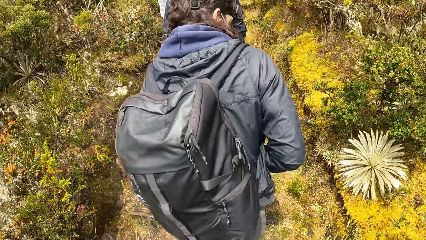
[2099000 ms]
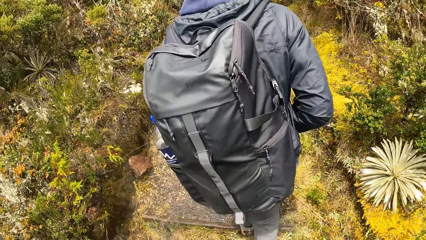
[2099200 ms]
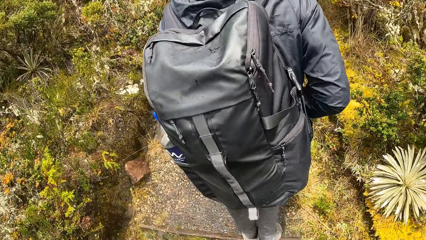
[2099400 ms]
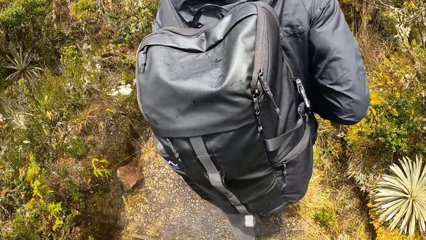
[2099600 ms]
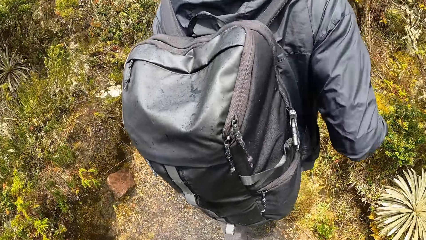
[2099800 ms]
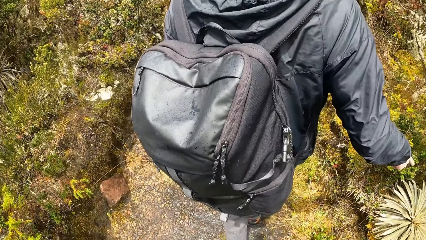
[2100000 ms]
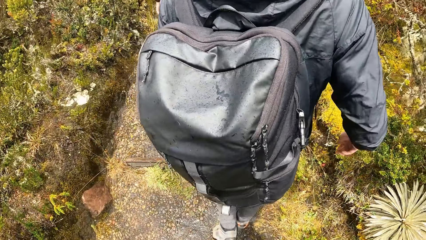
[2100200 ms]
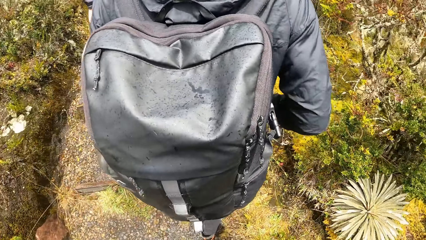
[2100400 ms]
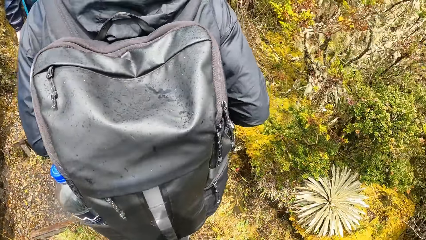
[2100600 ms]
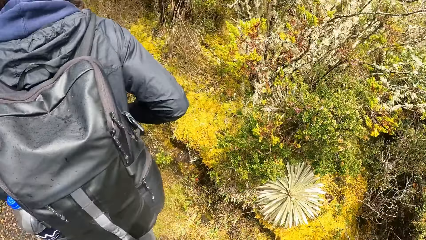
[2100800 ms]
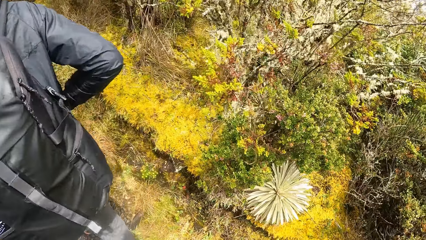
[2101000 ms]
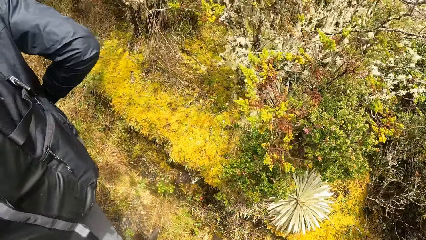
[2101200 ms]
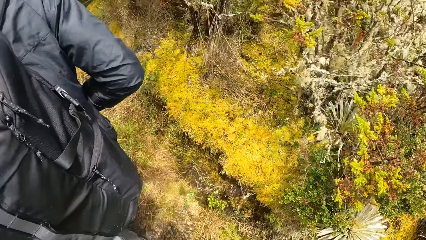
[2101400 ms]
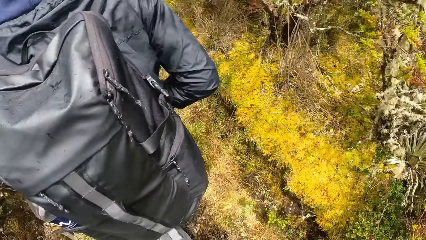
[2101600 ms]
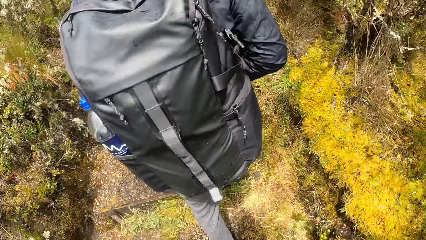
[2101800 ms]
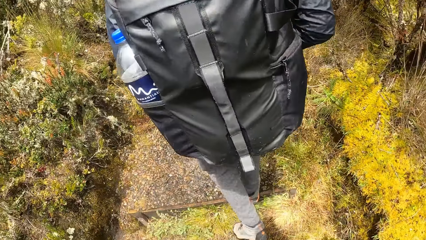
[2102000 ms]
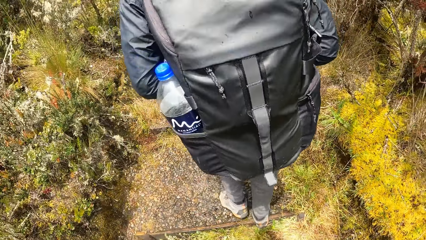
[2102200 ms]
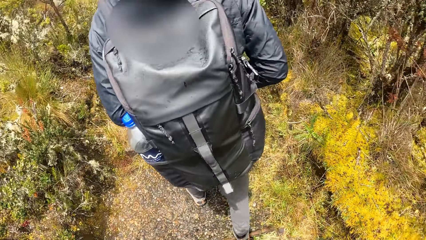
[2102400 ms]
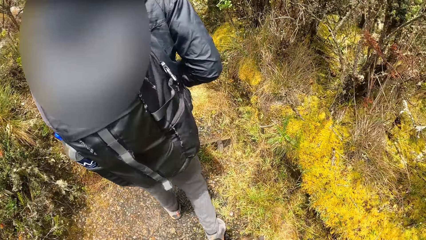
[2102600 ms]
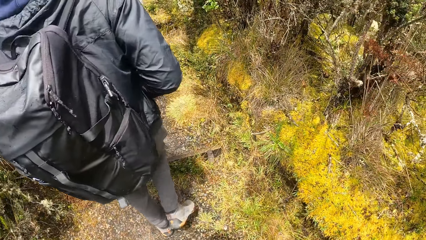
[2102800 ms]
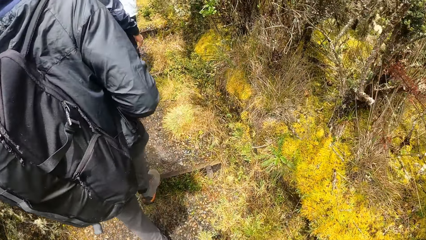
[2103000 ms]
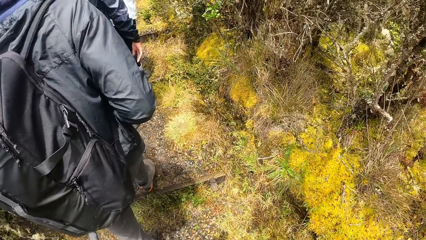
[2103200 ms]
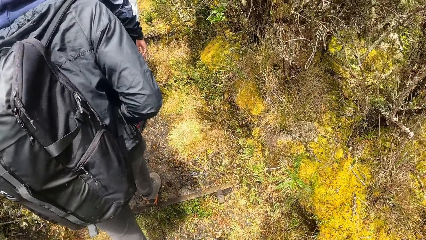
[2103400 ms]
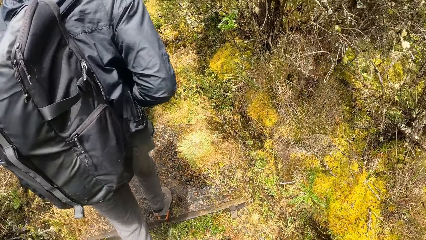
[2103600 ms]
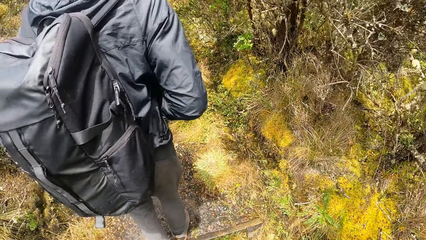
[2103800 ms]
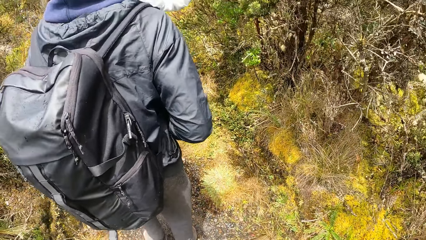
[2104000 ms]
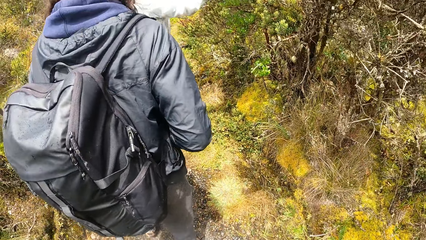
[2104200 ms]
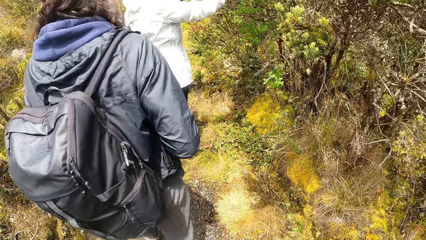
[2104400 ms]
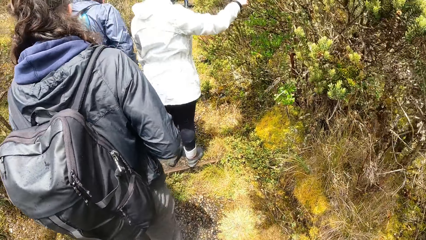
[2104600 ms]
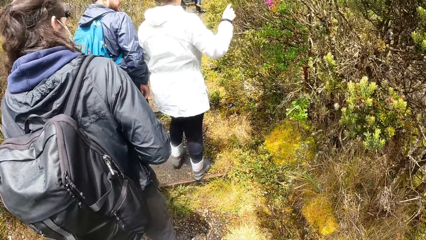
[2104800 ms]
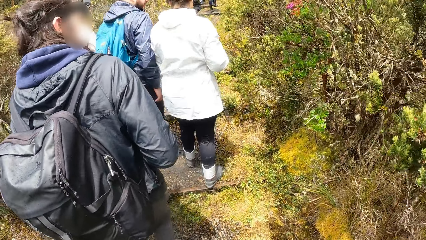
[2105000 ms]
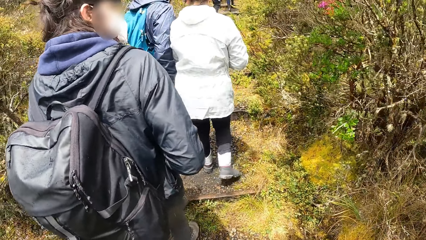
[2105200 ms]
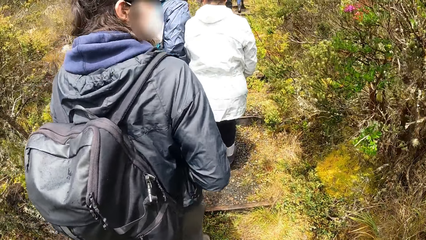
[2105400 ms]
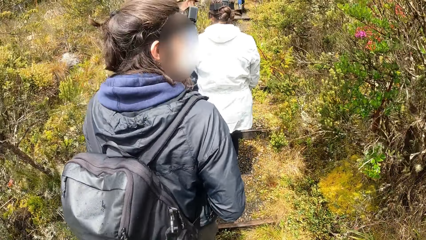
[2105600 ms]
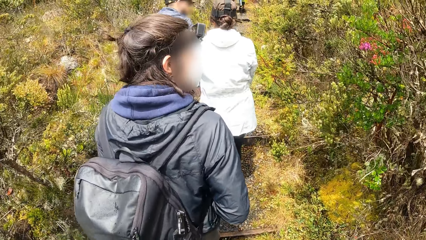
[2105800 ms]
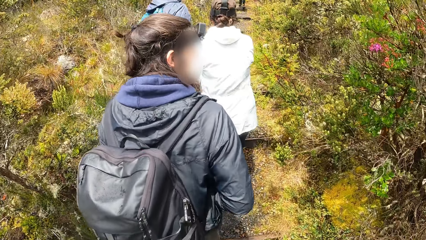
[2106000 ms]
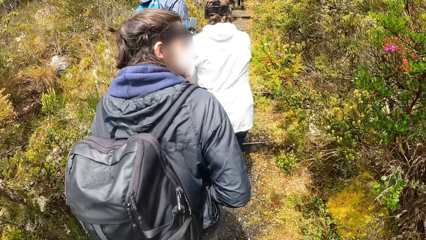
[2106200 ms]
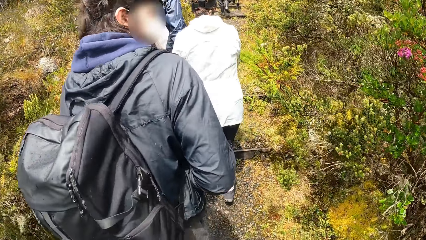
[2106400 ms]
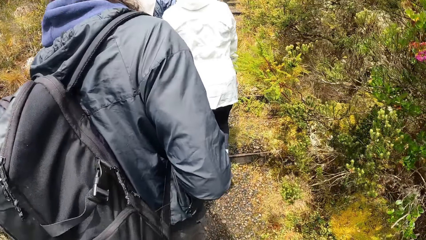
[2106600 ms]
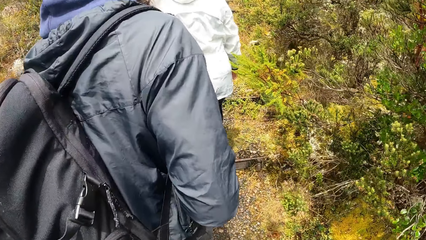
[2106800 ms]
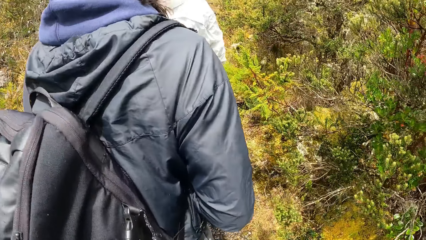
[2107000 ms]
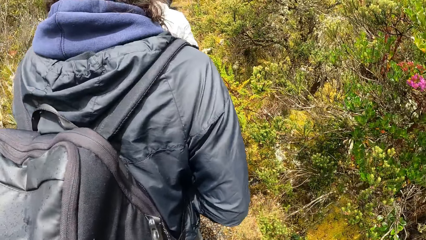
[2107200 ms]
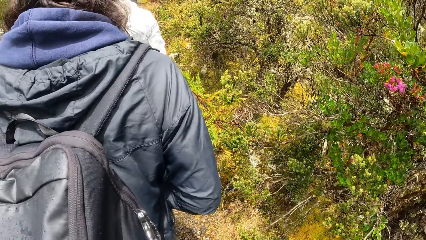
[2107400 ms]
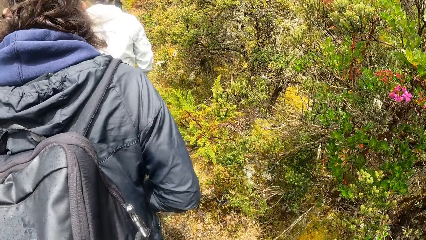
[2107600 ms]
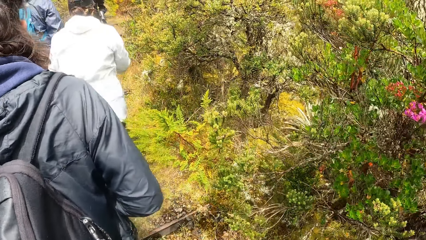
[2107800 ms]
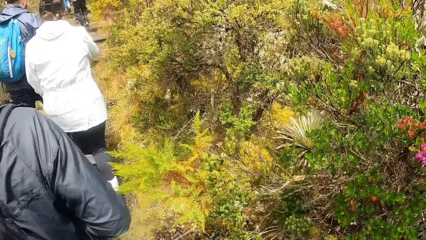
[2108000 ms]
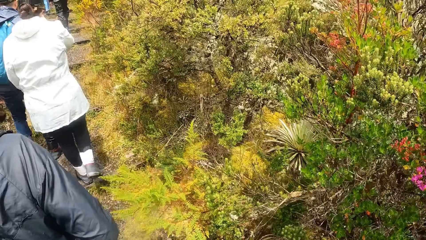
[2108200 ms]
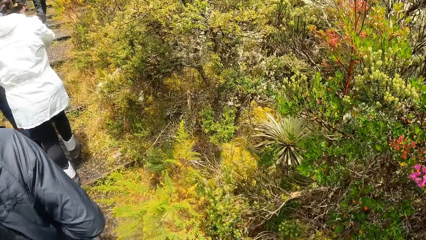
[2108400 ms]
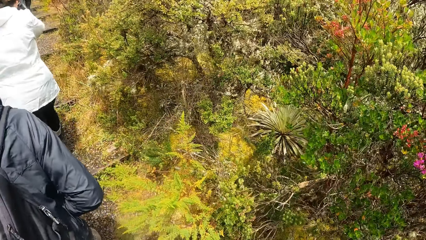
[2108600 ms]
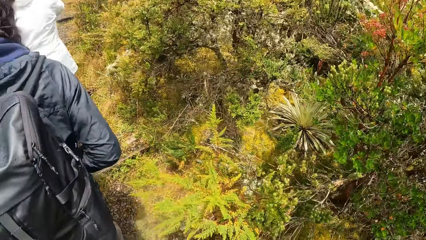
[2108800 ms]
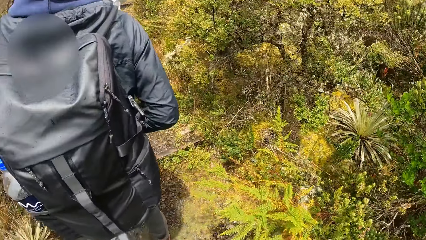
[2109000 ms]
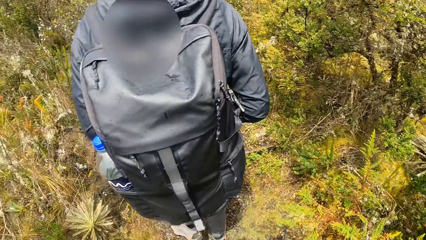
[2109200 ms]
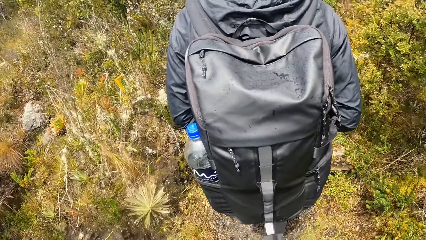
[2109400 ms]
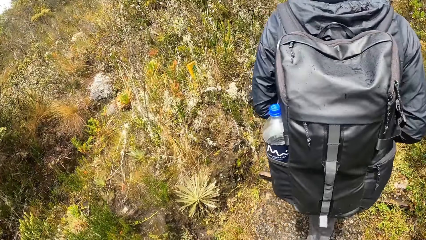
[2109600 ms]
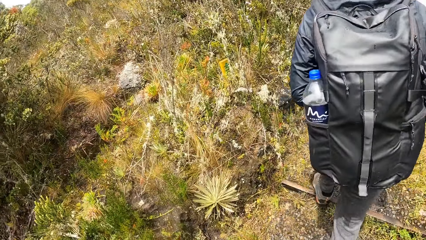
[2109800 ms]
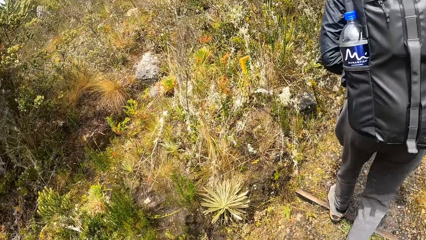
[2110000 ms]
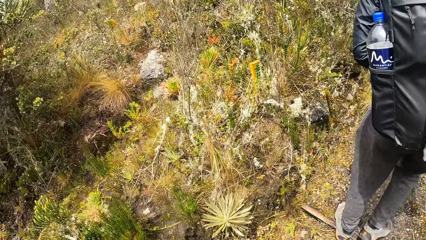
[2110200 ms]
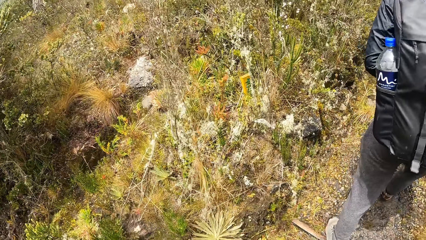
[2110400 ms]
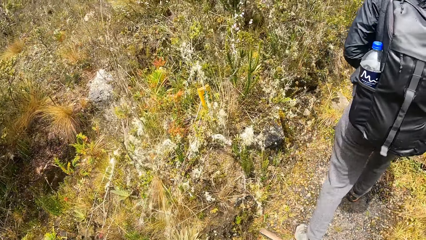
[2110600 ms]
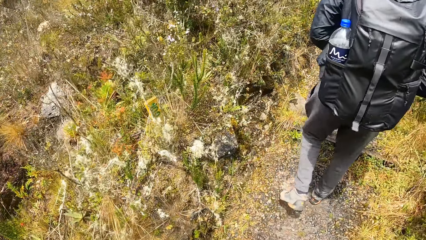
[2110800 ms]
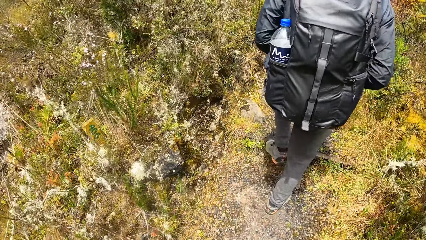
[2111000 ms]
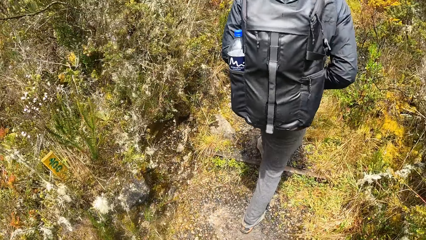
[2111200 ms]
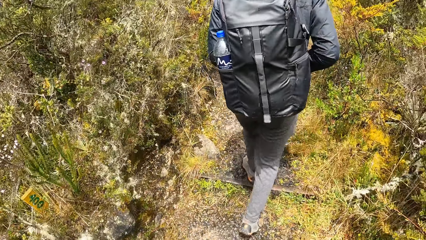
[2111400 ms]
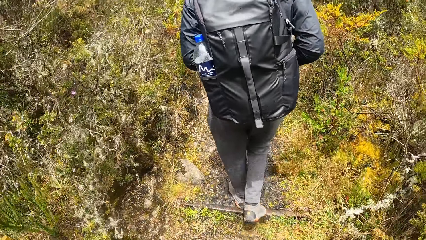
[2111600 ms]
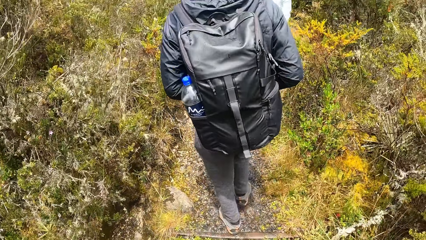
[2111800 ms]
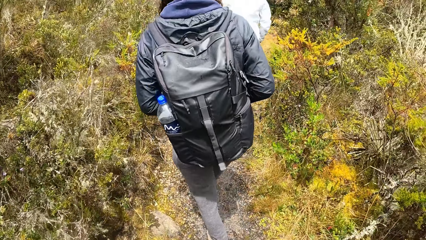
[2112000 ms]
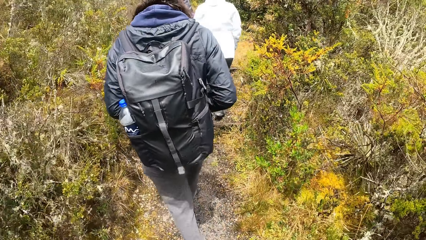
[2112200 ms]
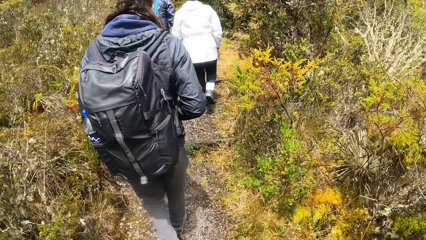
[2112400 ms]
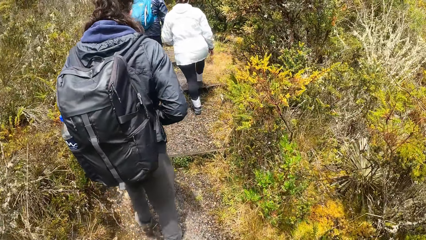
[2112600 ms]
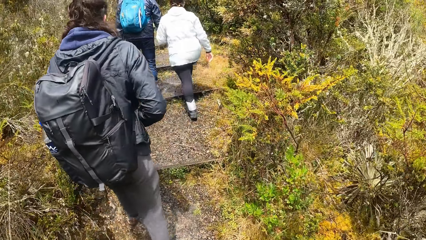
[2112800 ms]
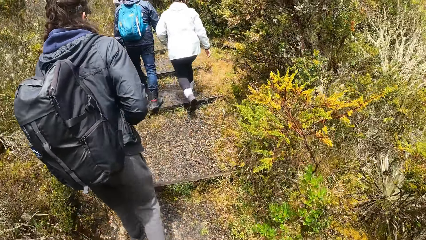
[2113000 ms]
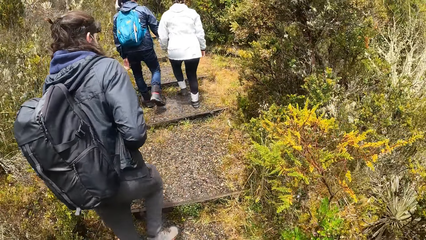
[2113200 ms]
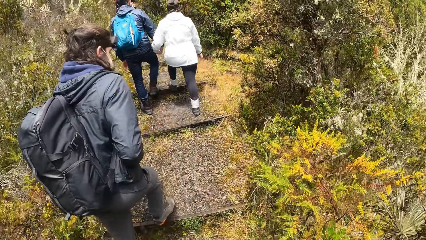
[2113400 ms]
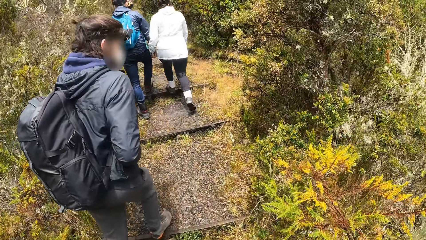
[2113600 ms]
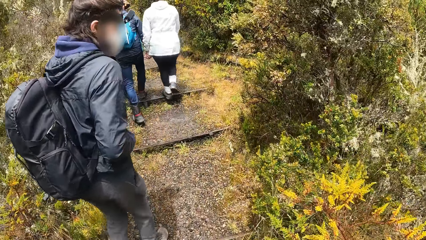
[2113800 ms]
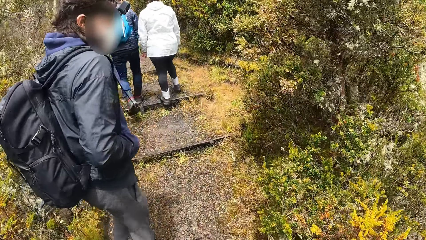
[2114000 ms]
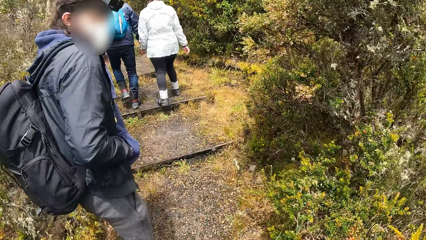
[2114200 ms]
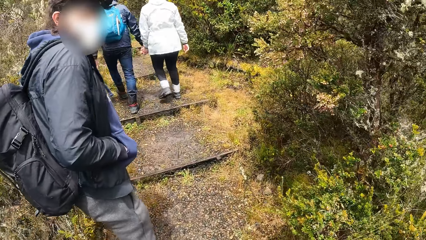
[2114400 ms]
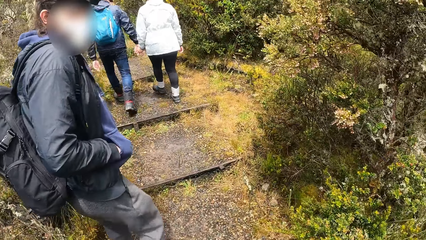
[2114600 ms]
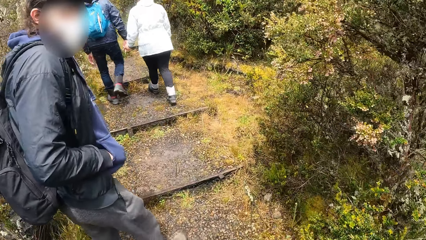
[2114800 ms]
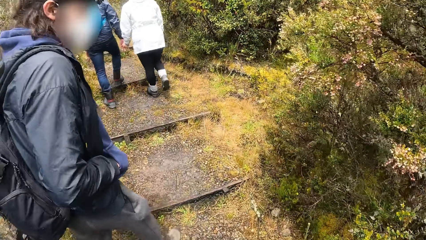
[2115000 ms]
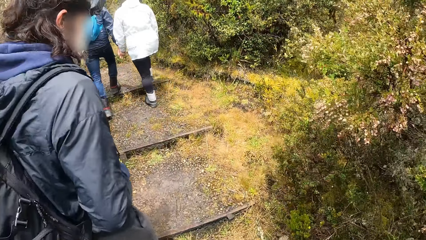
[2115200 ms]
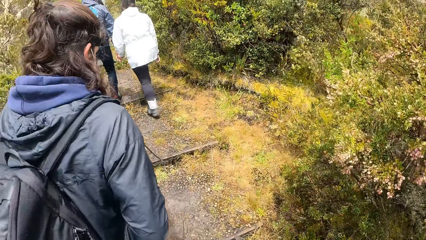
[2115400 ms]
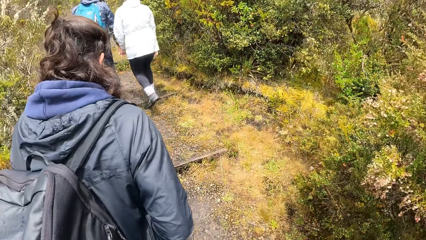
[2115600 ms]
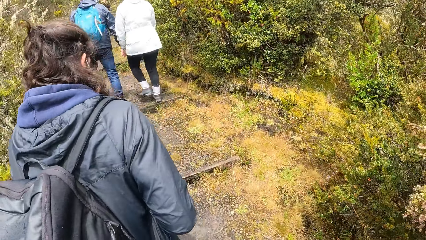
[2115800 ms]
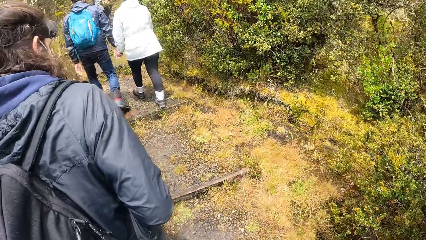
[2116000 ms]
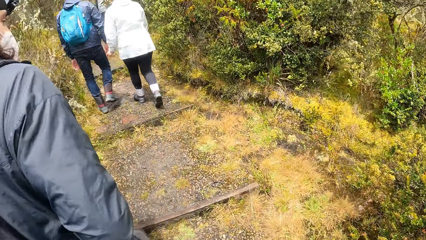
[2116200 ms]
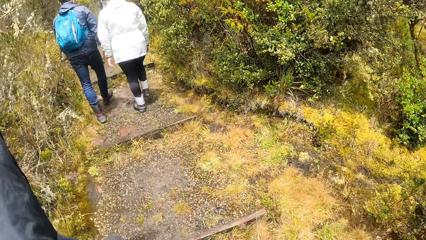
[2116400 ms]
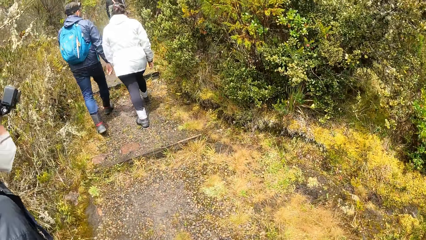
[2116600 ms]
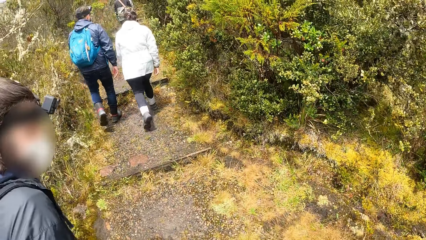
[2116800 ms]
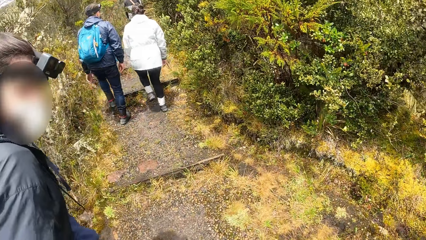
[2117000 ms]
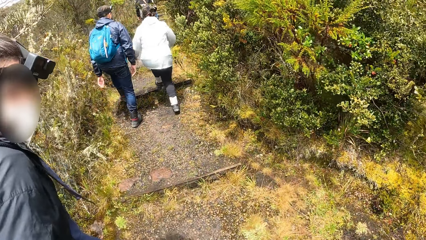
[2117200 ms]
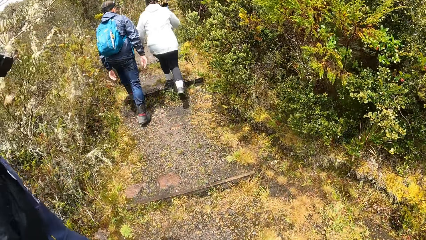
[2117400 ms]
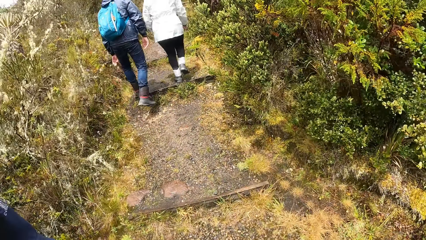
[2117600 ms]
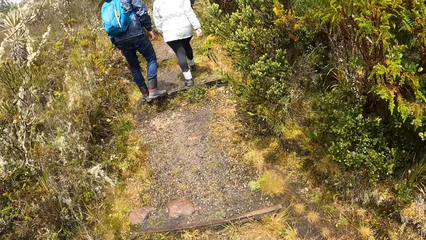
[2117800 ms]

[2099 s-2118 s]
The camera wearer looks around. A person touches the plant and walks on the path. Another person turns around and walks on the path.
